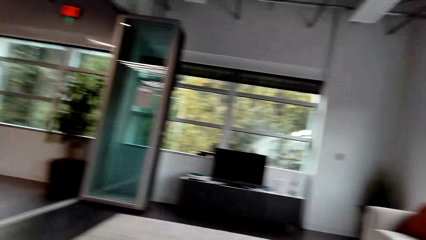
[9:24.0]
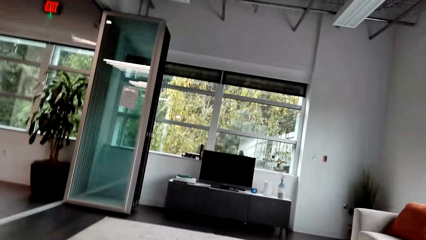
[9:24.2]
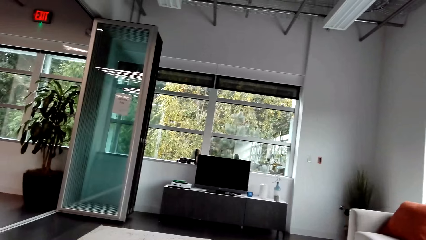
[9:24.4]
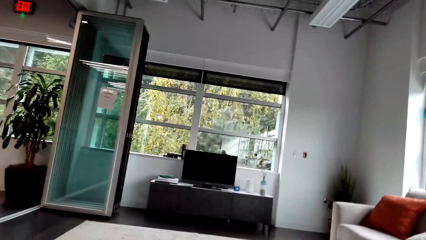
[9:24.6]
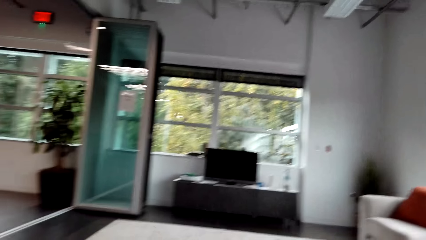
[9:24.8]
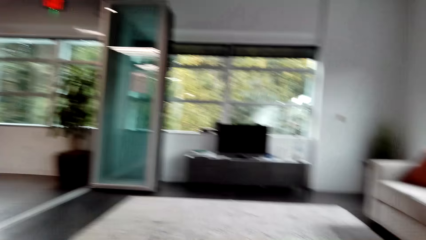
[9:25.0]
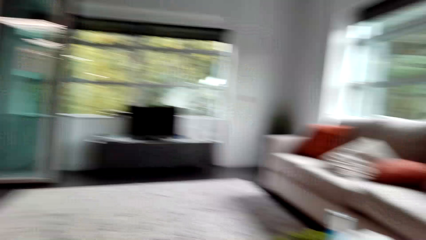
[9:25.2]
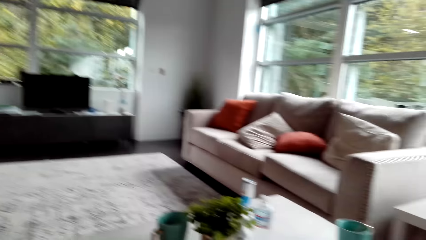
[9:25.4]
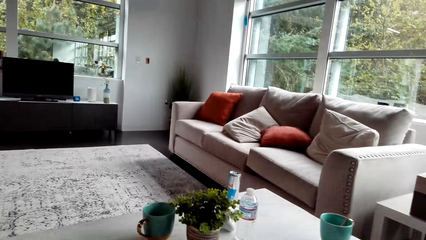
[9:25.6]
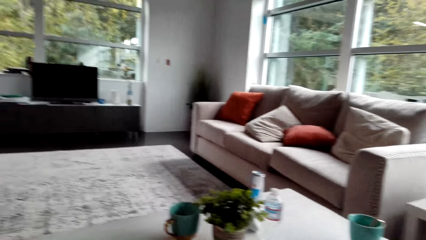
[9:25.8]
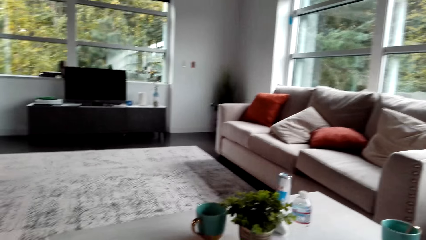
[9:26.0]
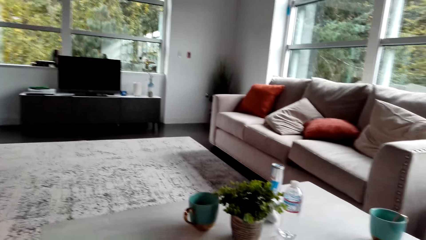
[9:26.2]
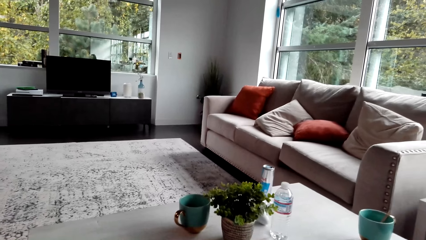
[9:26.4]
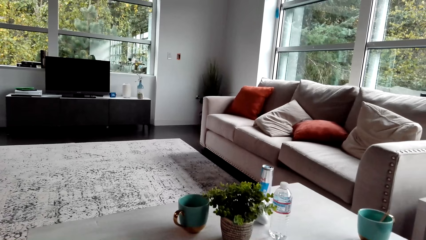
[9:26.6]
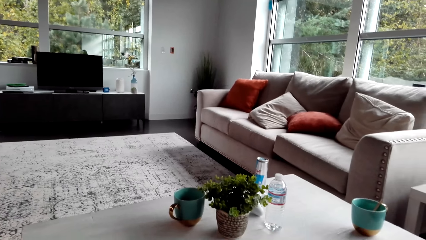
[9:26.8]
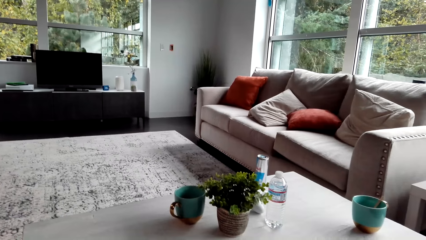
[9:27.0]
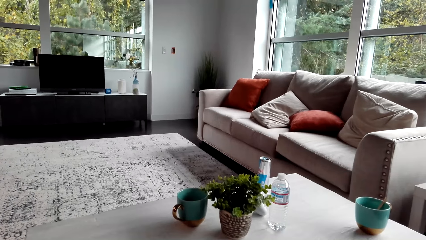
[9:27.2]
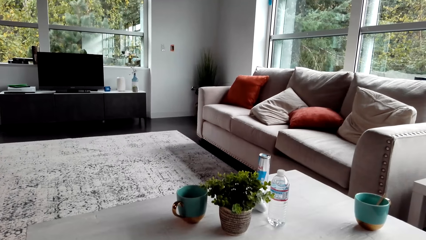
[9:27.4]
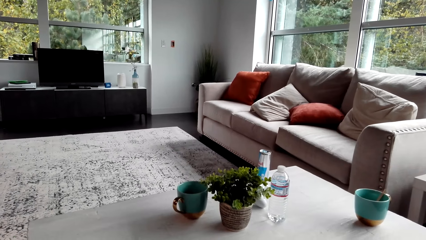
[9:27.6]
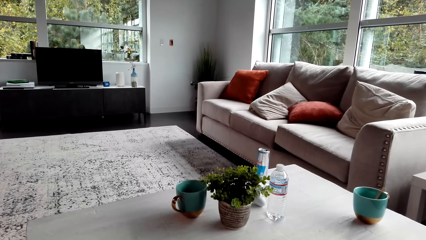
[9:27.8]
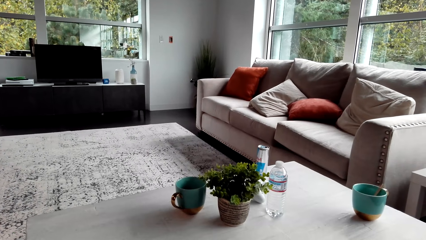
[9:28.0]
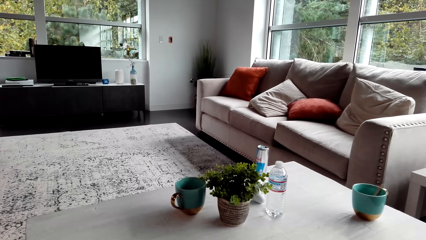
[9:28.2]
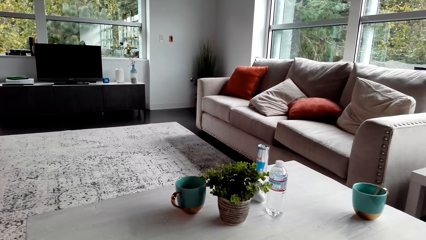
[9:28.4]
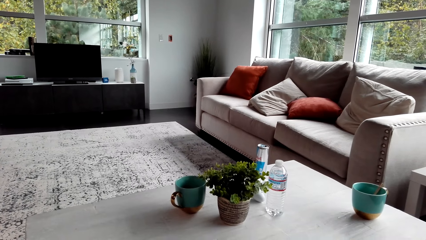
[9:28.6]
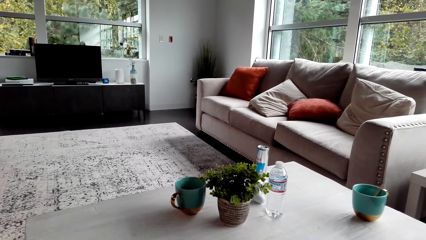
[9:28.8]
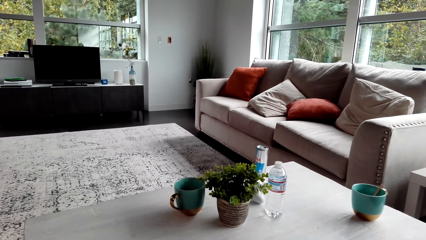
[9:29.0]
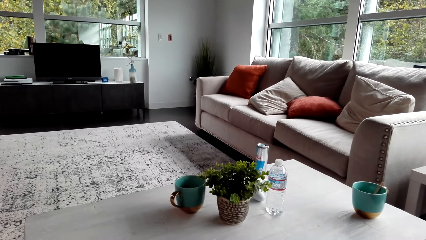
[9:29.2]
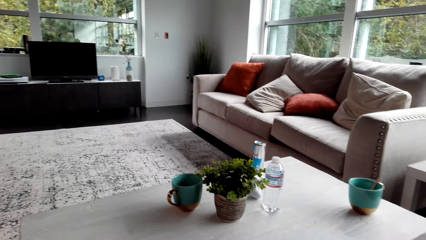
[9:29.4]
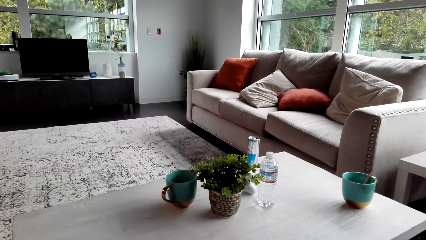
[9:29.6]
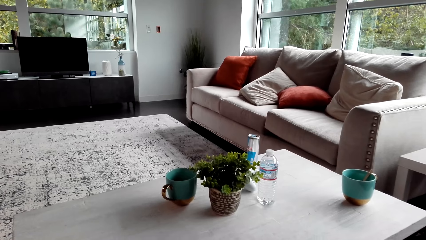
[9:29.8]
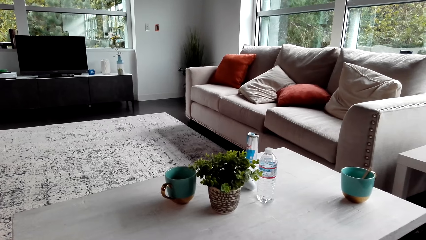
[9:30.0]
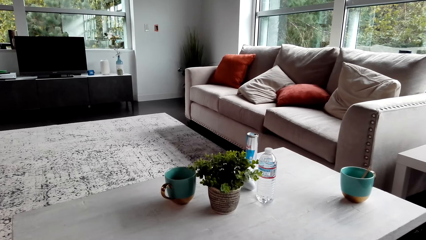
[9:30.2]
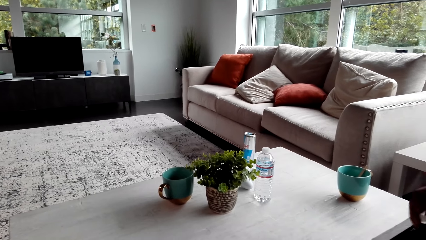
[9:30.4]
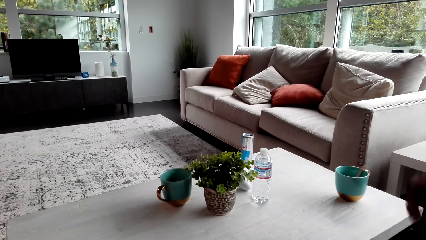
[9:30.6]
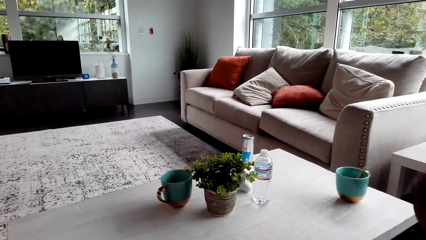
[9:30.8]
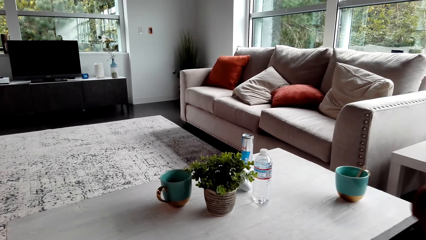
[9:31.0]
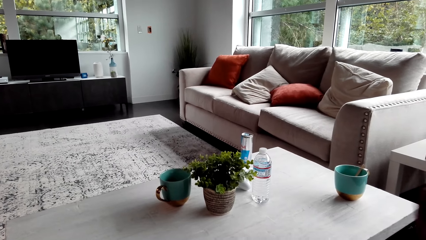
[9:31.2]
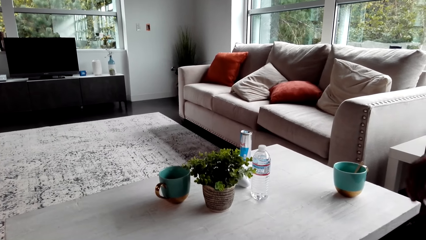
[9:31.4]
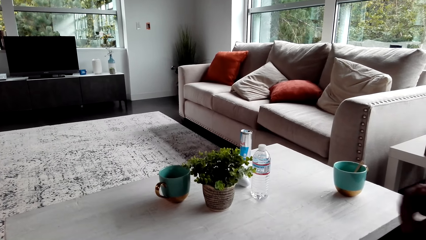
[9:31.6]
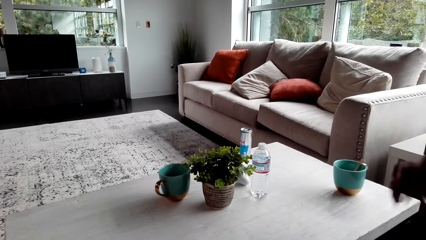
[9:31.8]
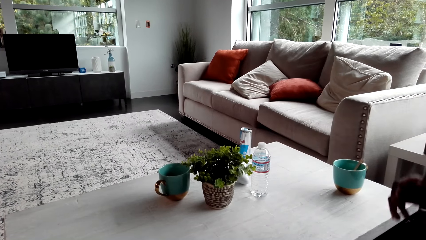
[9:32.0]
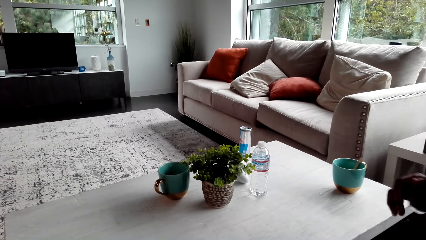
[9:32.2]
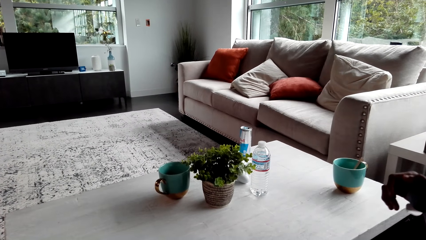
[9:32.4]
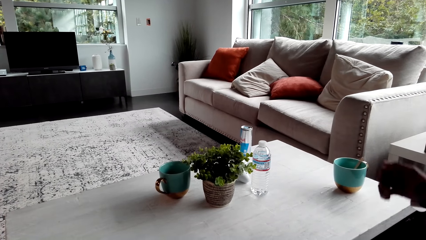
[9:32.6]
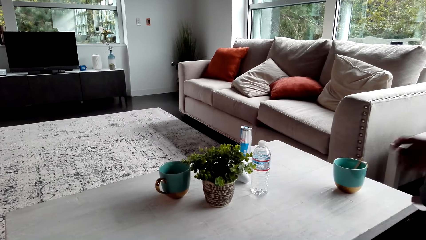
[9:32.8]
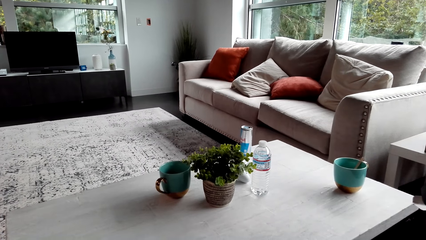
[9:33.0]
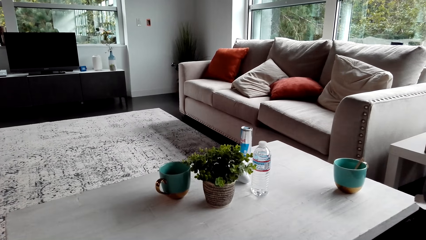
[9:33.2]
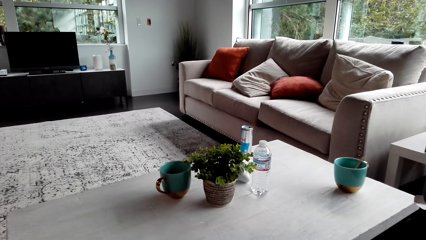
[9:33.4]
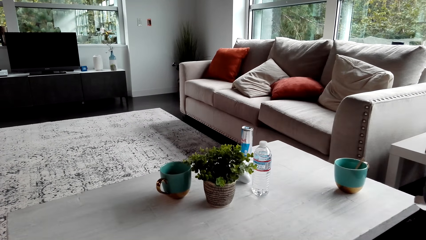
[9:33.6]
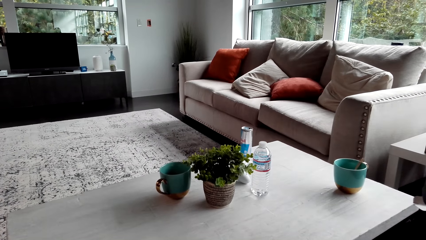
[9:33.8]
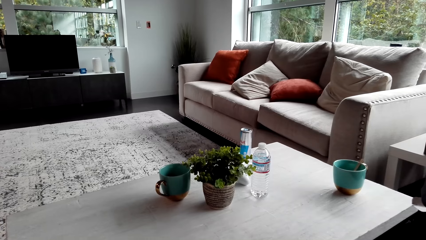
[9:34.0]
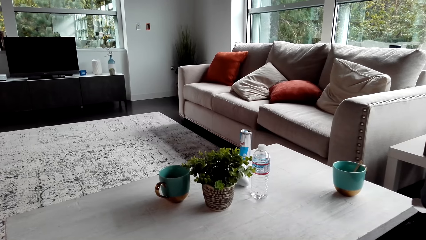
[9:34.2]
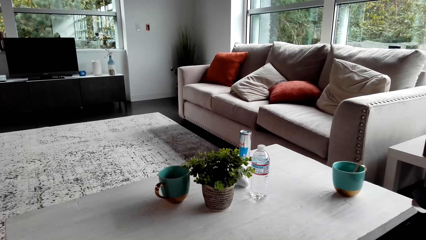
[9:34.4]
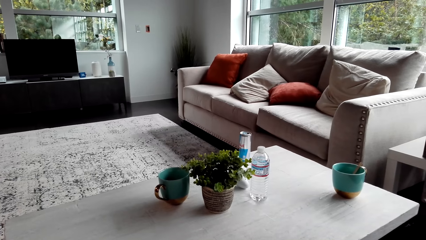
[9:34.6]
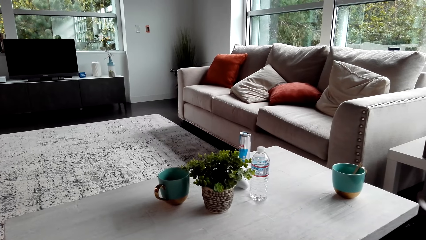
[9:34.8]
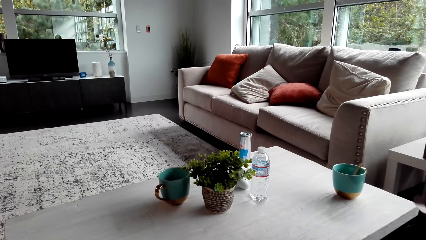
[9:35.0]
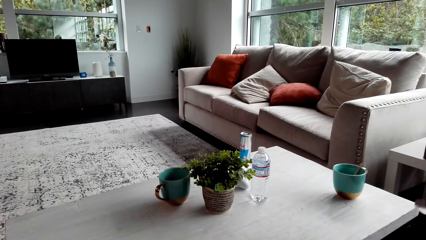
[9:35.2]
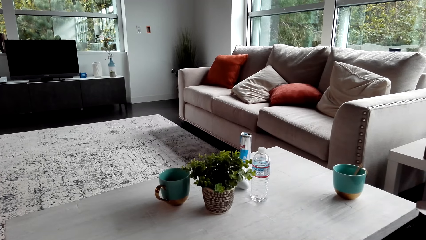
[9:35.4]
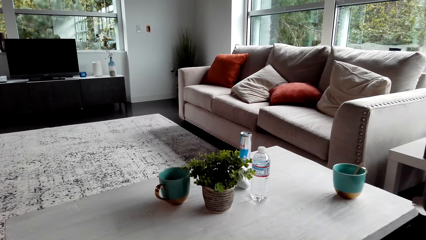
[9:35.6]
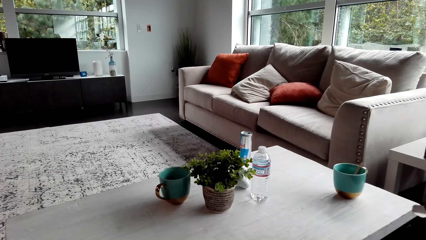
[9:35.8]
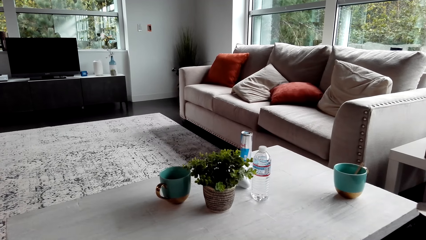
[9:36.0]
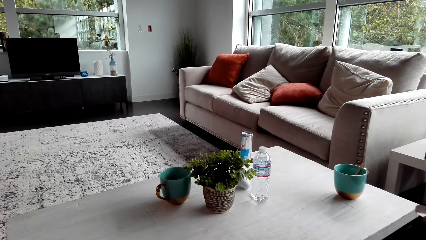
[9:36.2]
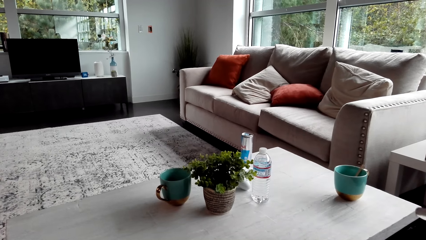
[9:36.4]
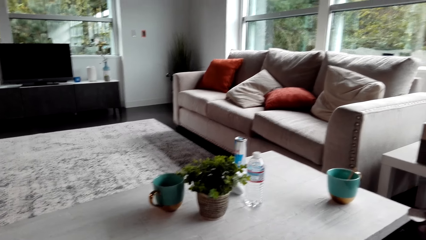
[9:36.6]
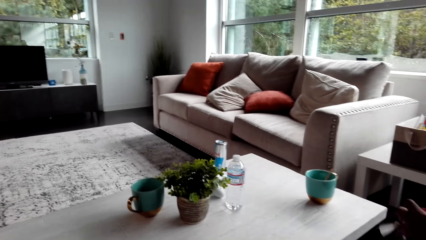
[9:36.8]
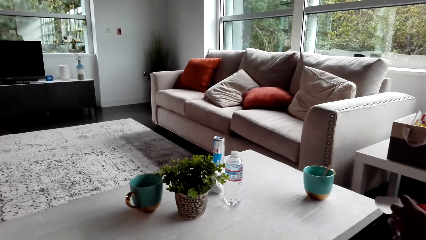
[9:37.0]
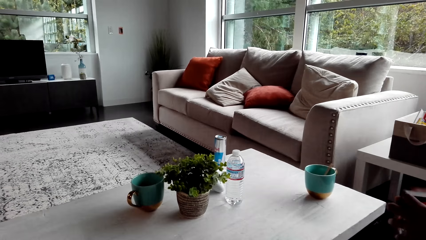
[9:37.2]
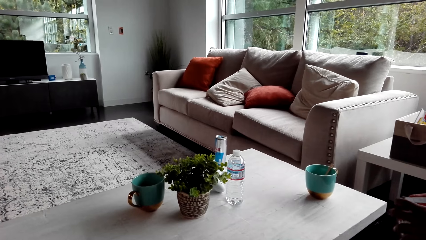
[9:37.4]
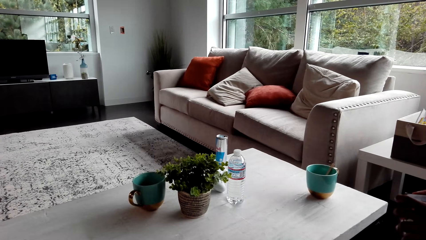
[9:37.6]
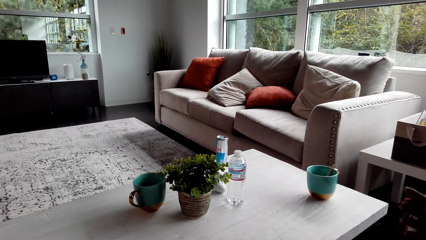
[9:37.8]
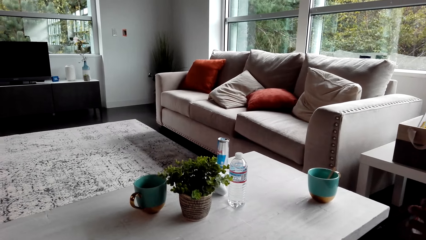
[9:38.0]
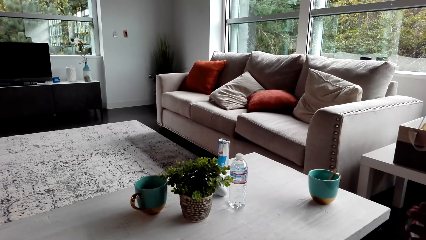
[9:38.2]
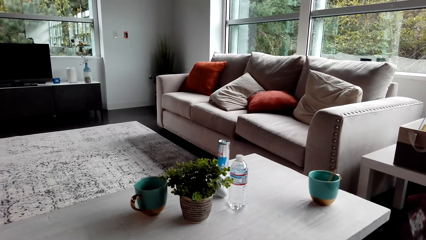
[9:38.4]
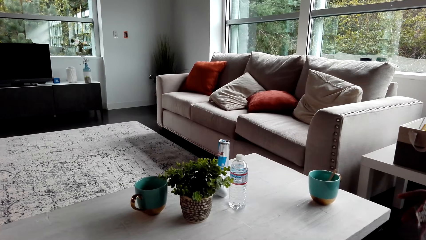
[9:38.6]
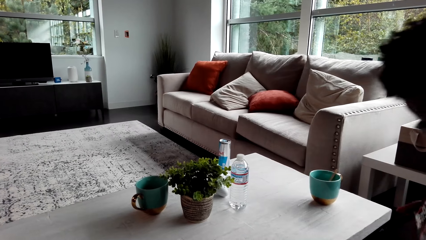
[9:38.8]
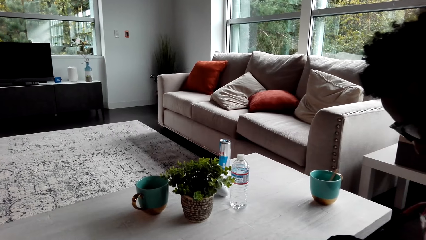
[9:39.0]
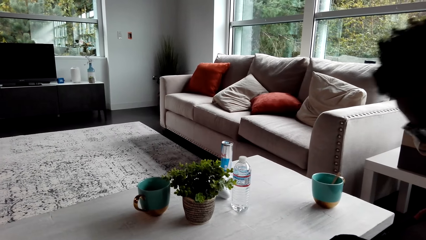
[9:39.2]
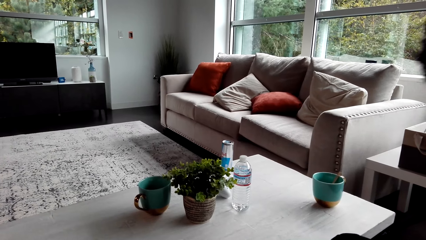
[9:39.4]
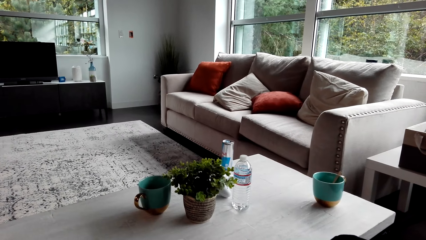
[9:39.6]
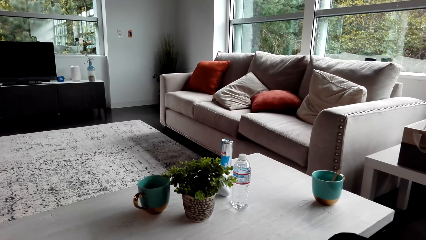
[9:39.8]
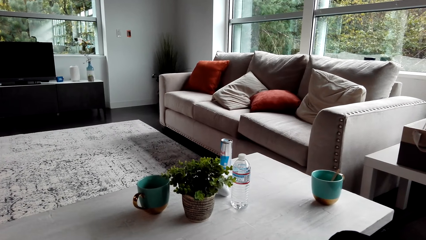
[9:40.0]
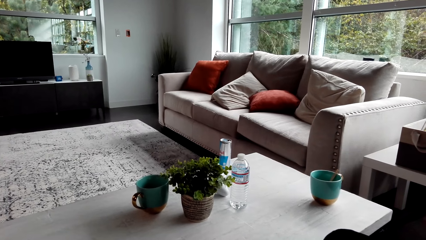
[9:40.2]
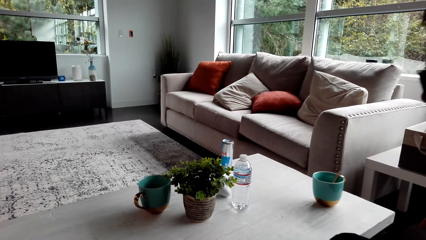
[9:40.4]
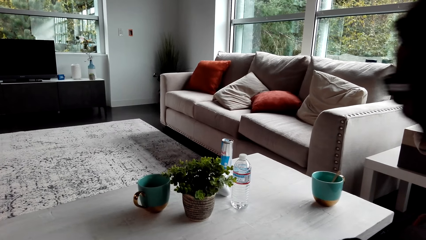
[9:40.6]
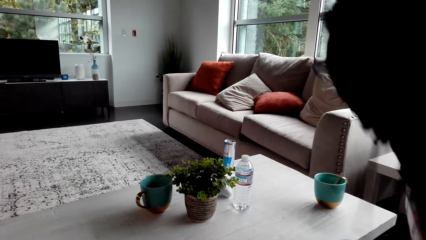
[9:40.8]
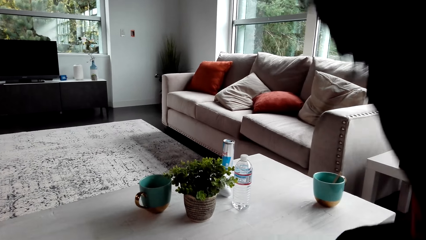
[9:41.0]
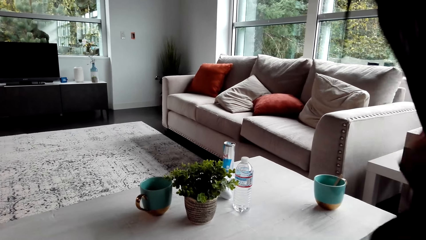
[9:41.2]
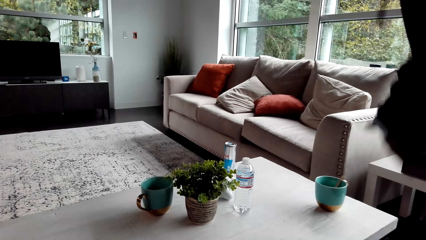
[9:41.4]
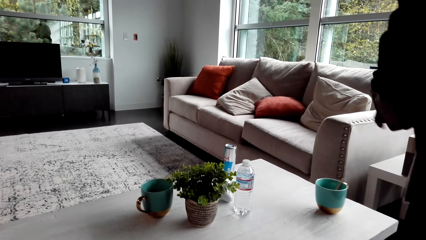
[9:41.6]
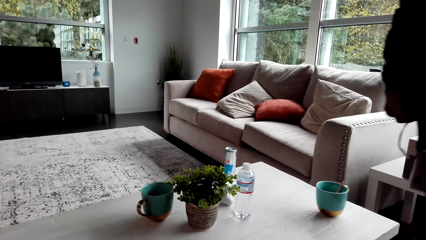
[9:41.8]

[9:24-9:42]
The camera wearer converses with a man. They look around. The man taps the table. The camera wearer looks around. The man closes a box of something. The man walks around.
